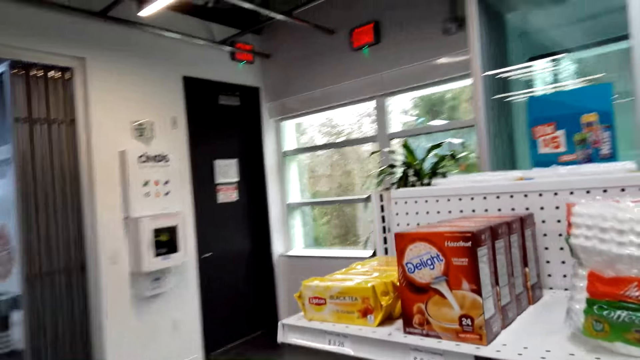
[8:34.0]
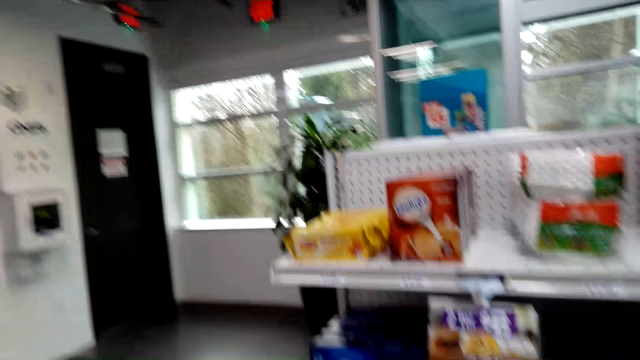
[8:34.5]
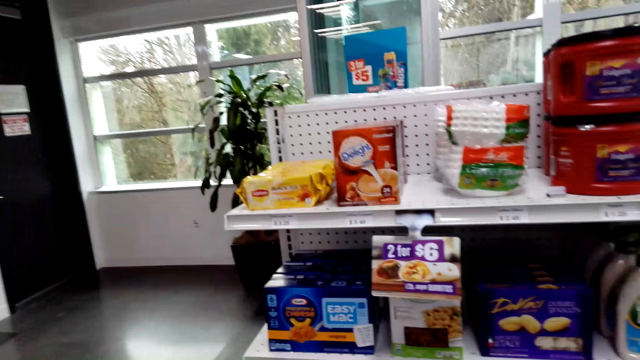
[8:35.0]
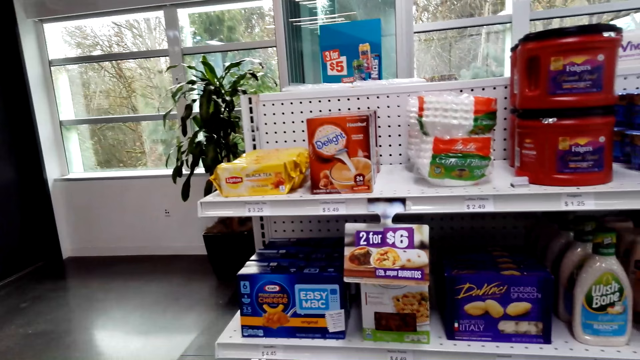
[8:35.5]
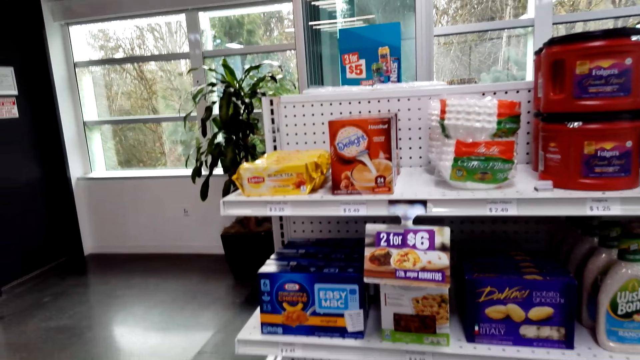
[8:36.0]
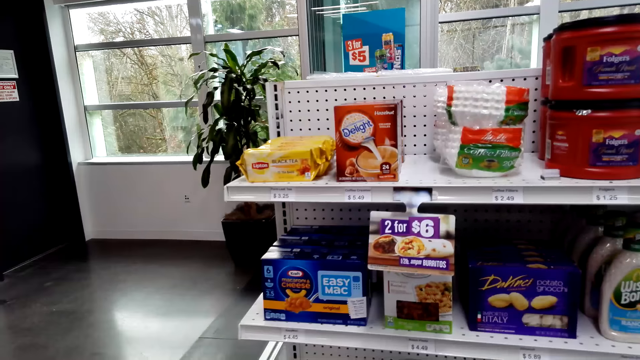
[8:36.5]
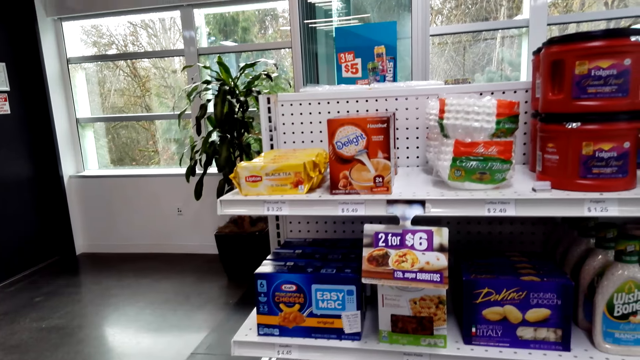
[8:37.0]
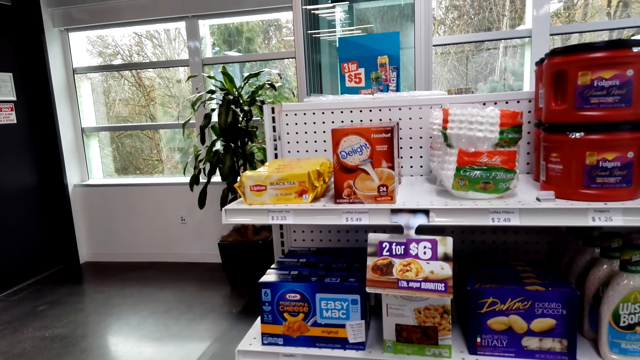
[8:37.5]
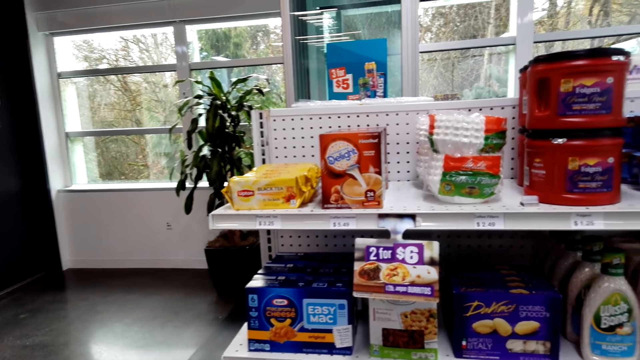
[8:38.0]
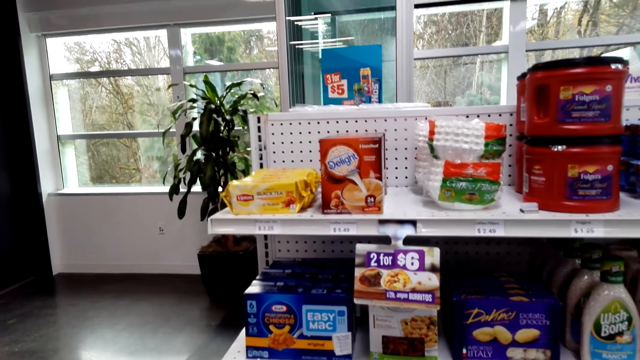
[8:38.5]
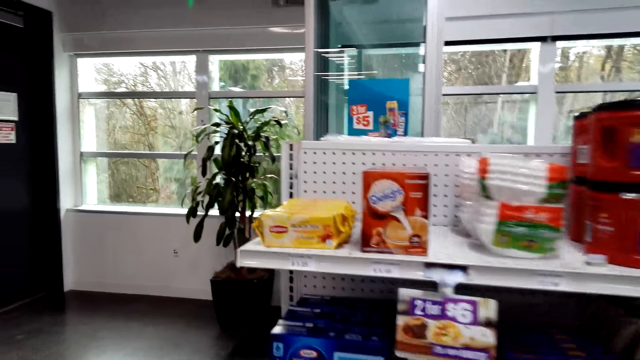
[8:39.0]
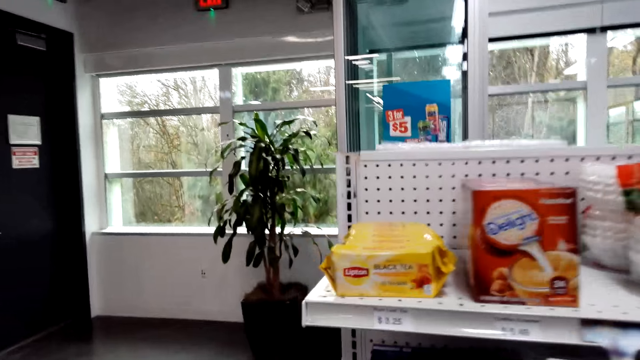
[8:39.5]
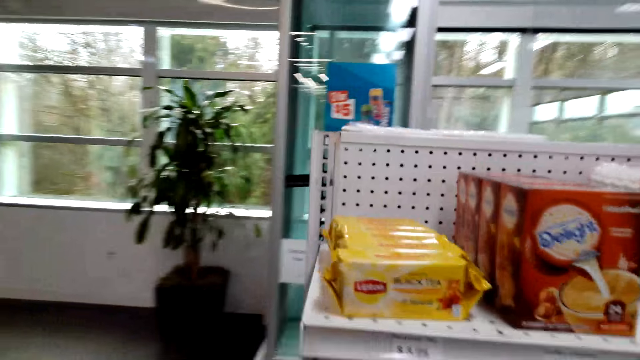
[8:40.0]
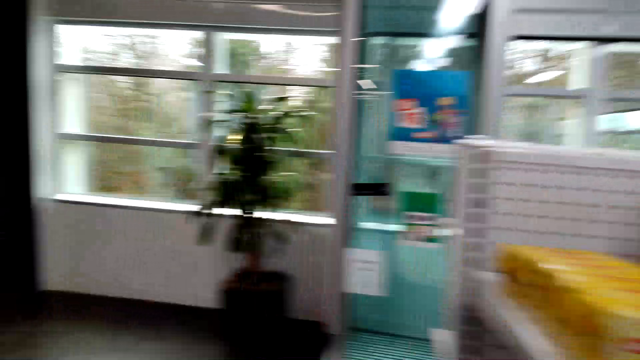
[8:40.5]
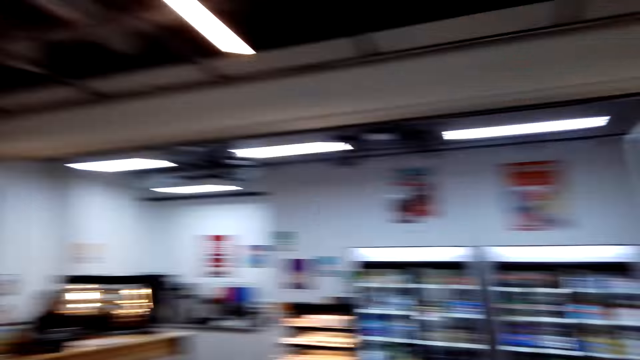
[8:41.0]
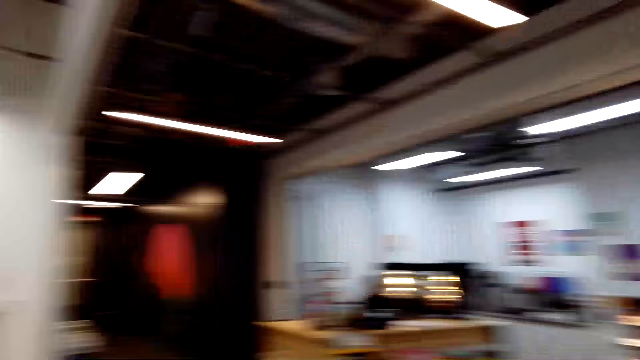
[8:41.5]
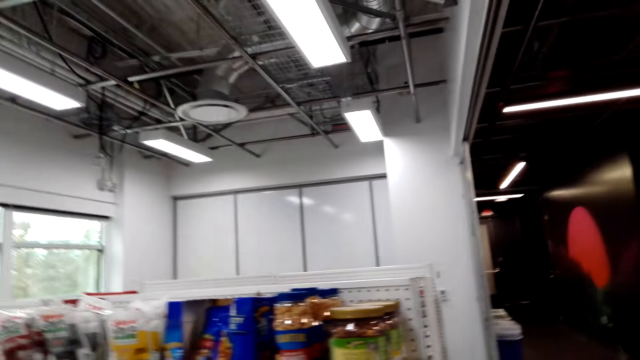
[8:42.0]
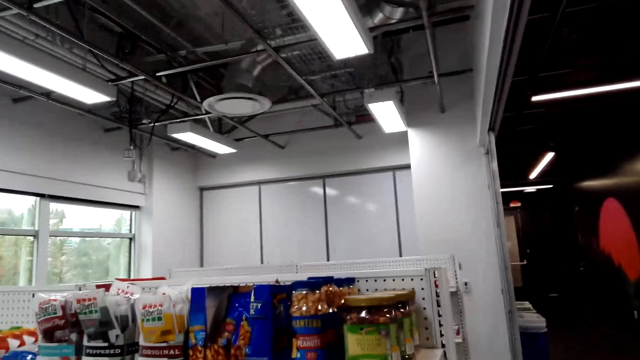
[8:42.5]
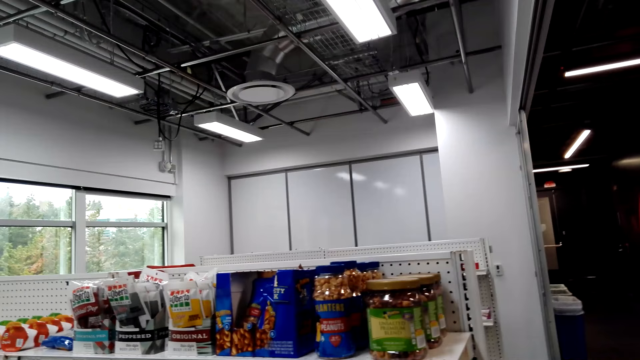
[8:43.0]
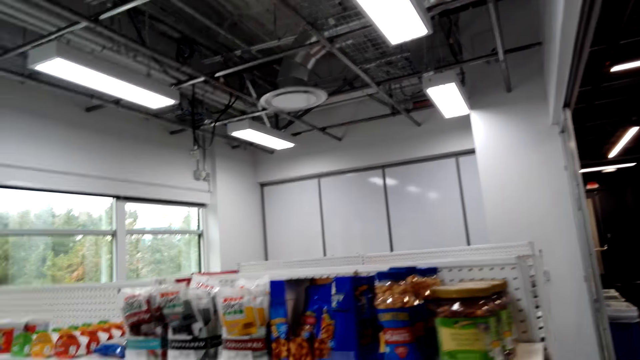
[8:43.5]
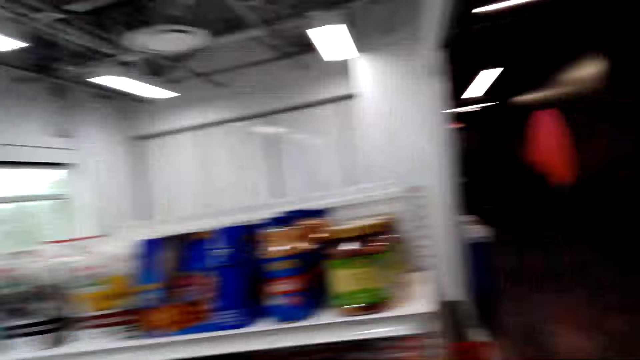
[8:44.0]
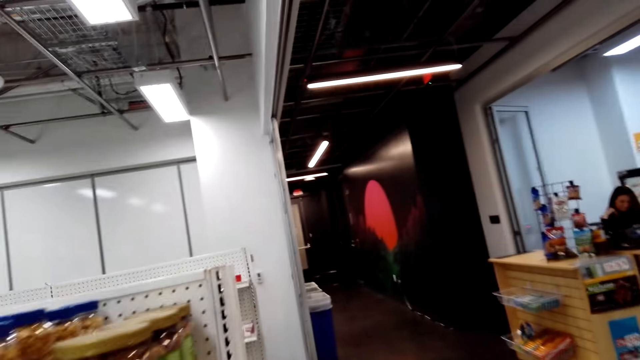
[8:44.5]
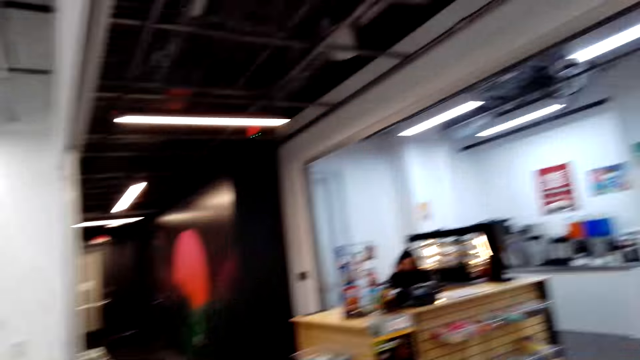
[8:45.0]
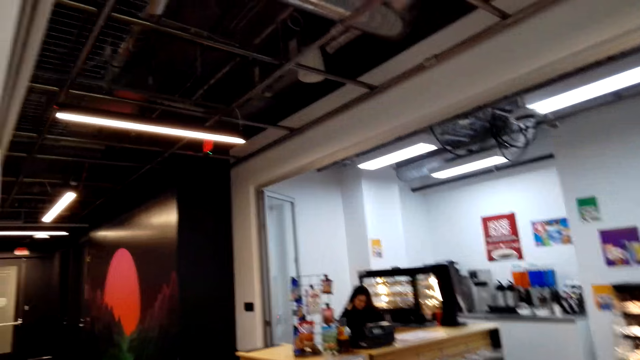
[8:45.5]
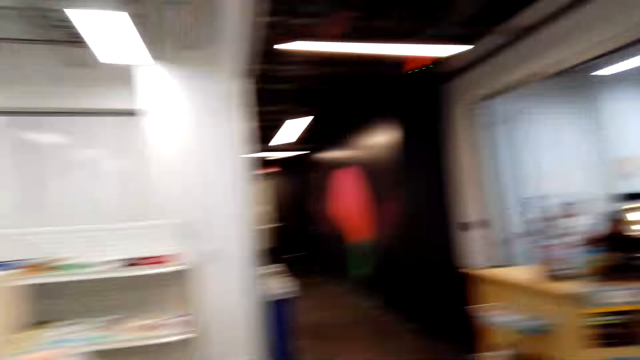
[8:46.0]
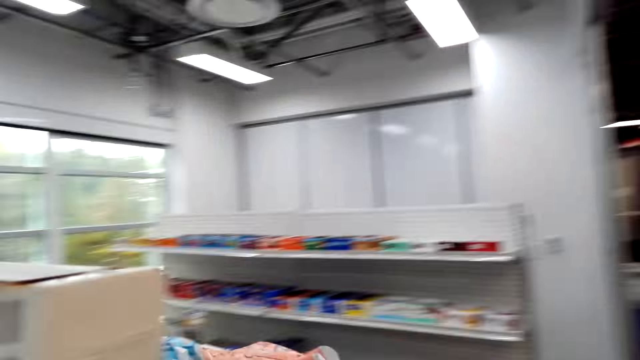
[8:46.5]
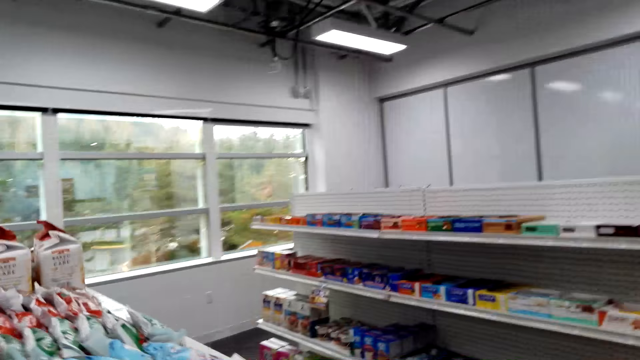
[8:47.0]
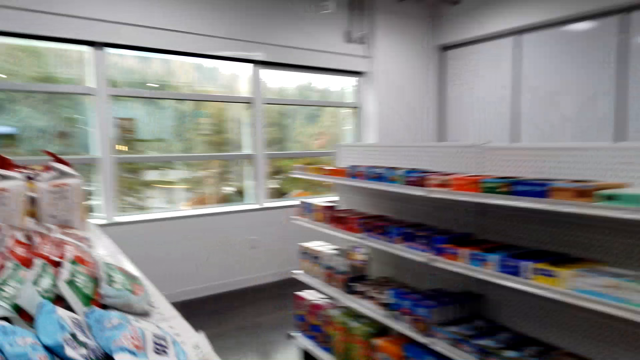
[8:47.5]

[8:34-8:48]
The camera wearer checks products in the store. They walk around the store. They look around the supermarket. They move around the supermarket.

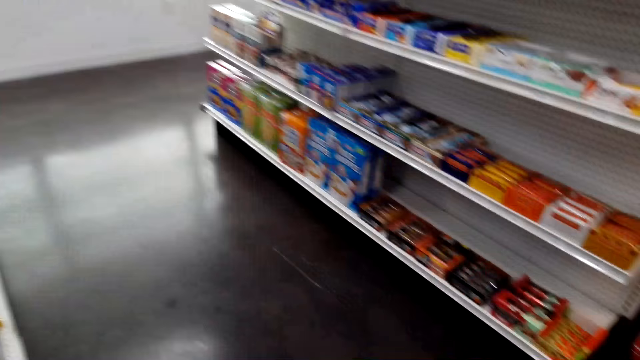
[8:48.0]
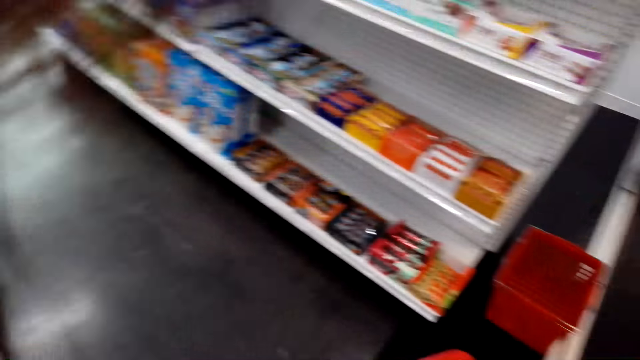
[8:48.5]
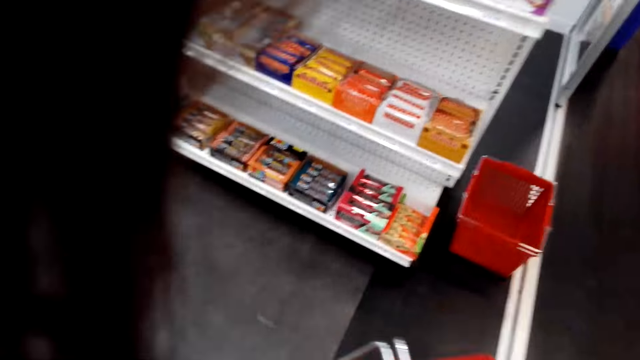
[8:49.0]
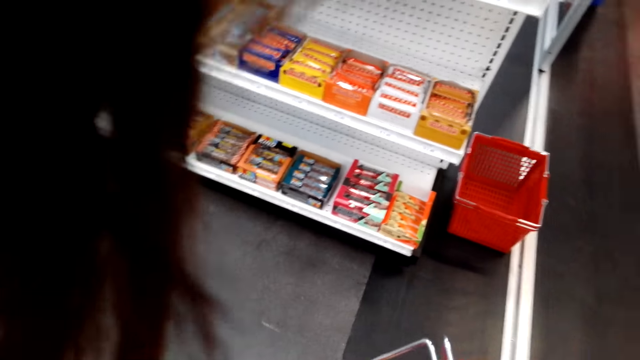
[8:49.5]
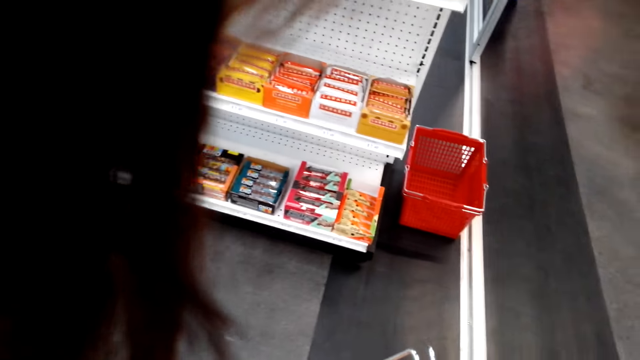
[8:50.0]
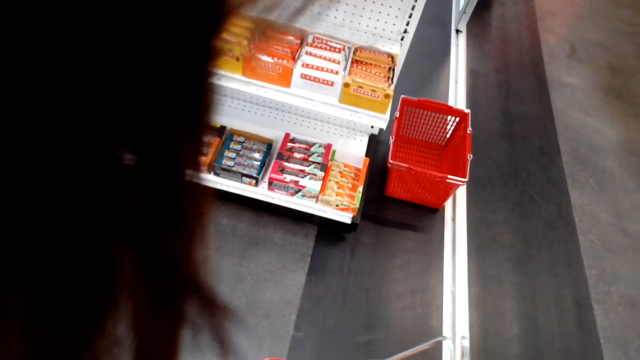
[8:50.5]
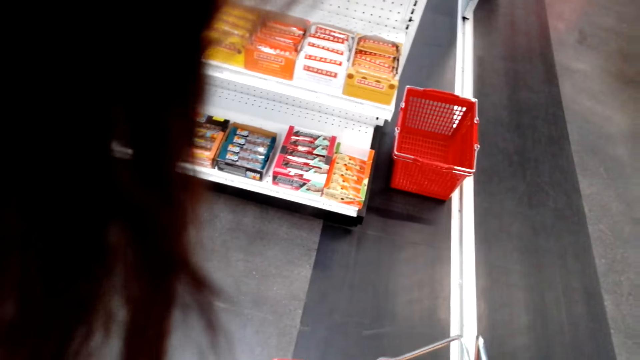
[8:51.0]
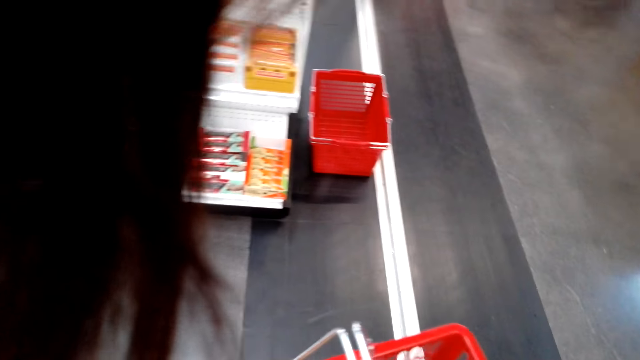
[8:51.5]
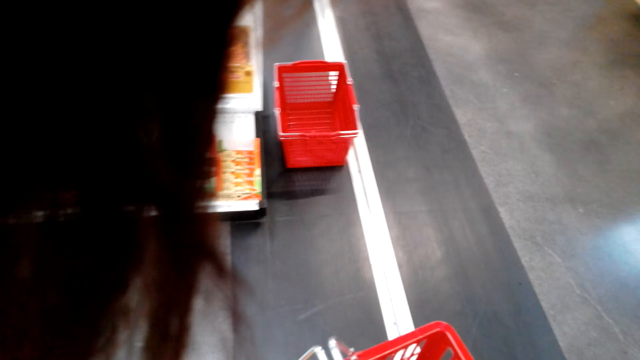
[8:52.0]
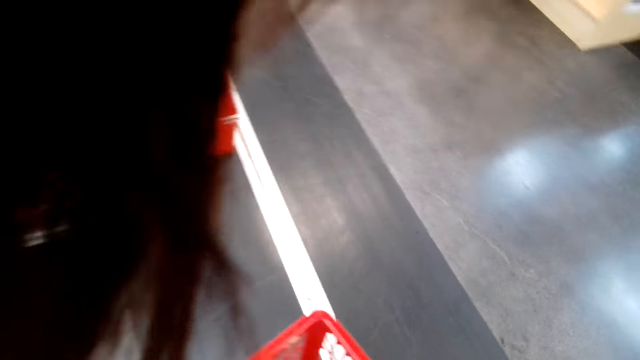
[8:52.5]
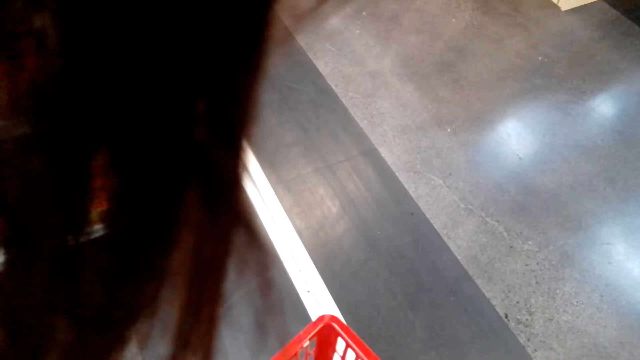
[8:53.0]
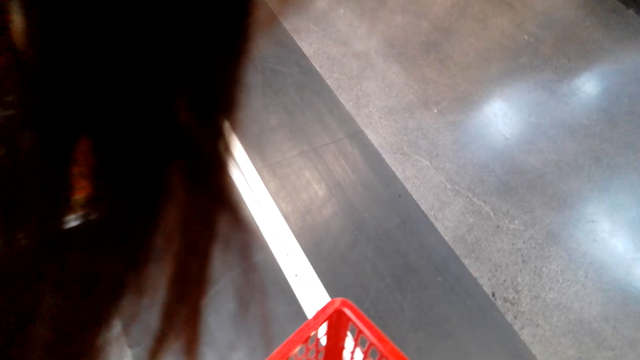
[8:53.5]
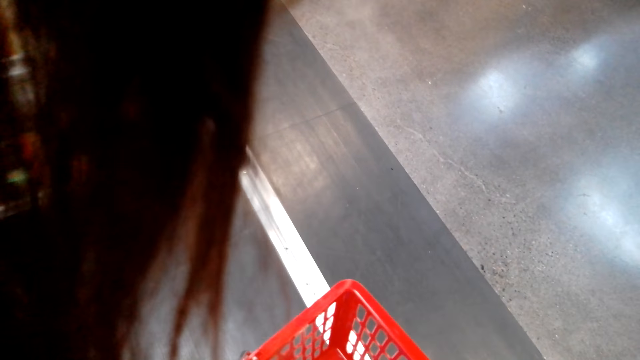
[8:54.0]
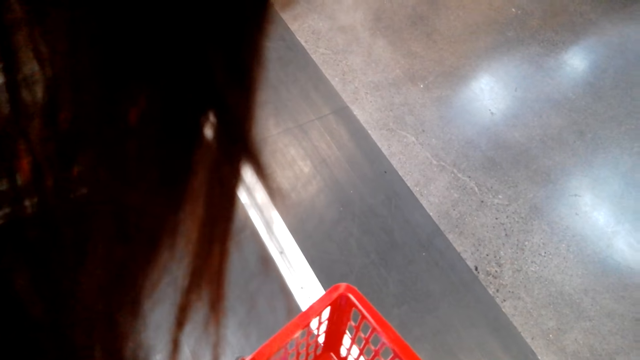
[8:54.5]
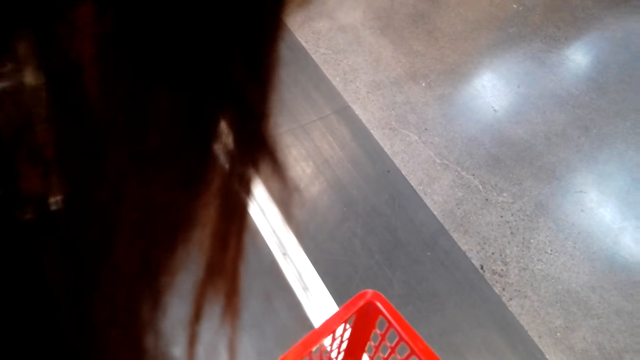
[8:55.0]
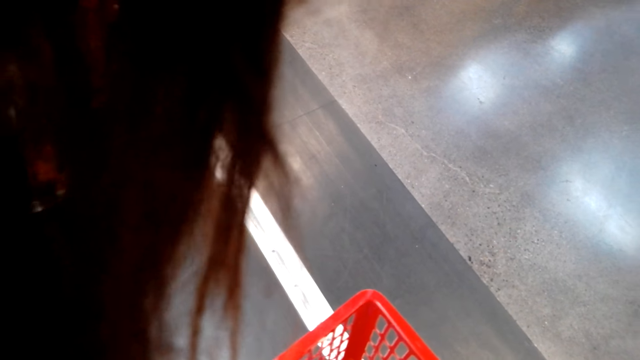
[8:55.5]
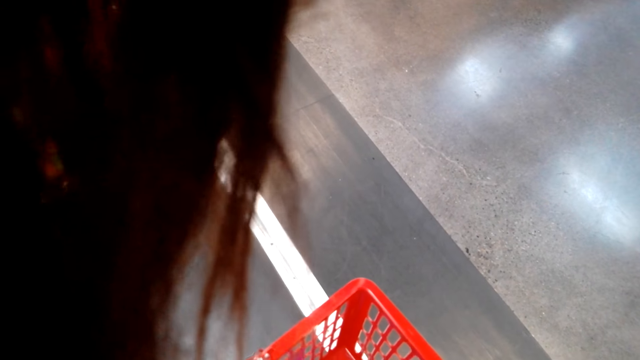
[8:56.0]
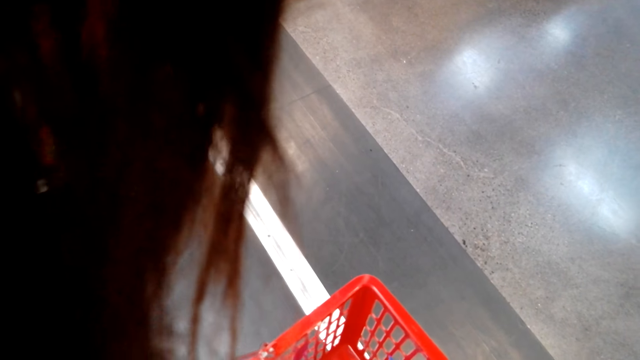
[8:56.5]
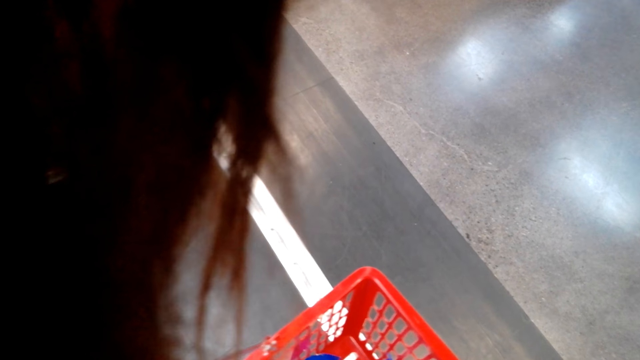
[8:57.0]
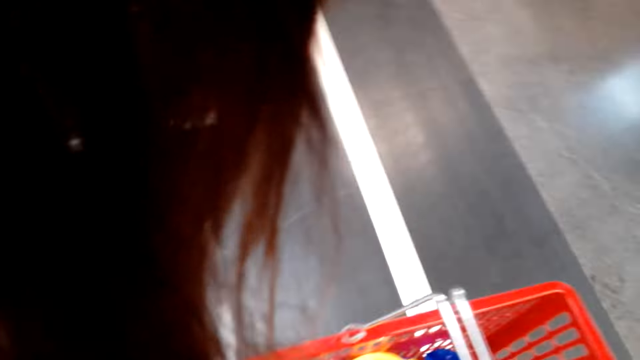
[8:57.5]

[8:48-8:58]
The camera wearer checks the product in her basket. She holds the basket trolley.
